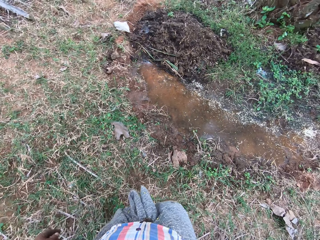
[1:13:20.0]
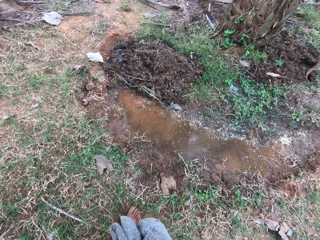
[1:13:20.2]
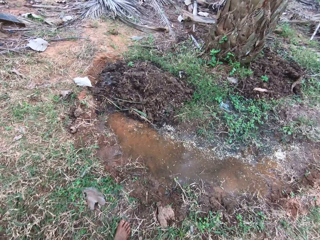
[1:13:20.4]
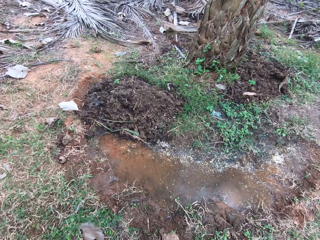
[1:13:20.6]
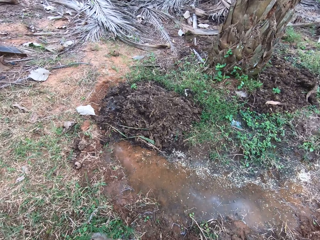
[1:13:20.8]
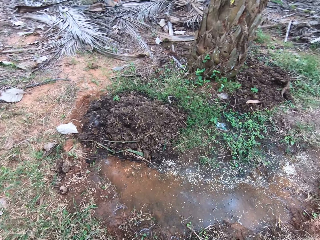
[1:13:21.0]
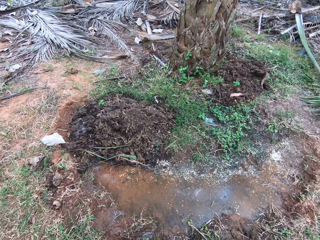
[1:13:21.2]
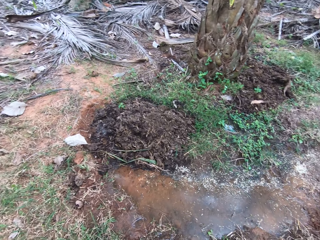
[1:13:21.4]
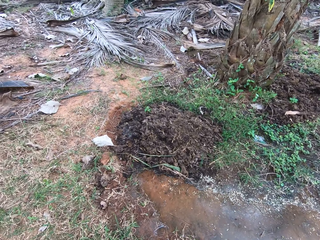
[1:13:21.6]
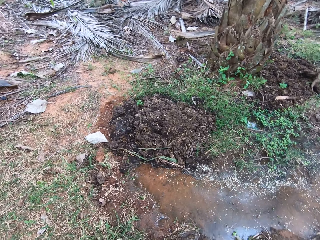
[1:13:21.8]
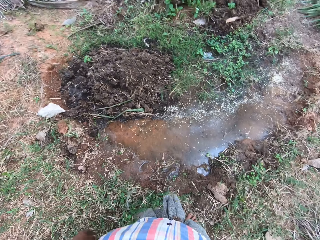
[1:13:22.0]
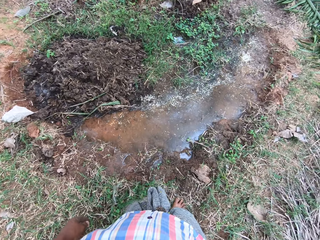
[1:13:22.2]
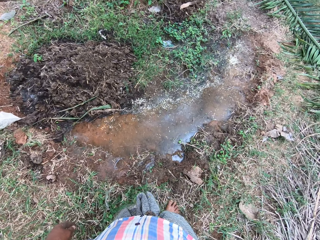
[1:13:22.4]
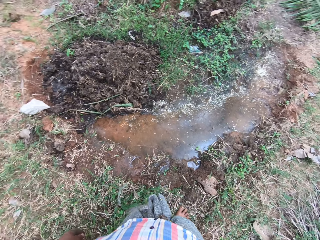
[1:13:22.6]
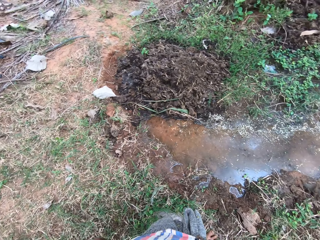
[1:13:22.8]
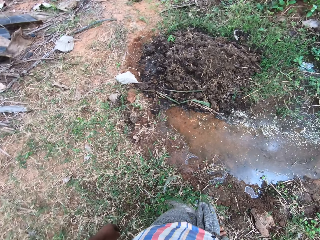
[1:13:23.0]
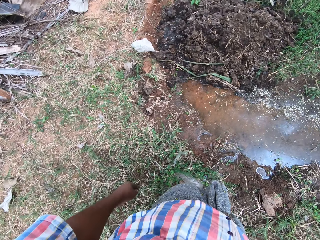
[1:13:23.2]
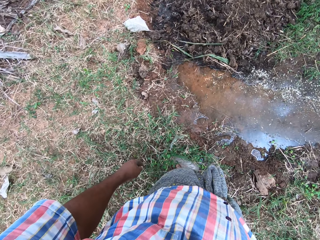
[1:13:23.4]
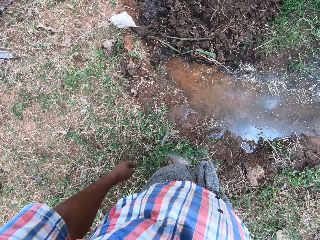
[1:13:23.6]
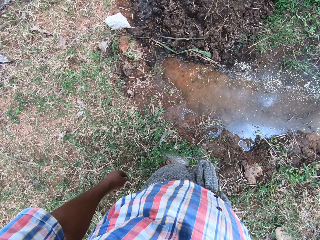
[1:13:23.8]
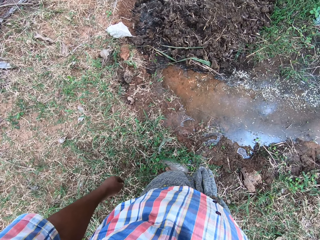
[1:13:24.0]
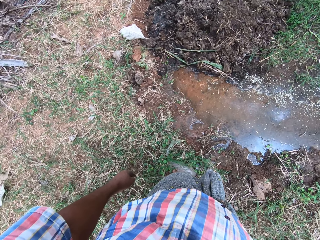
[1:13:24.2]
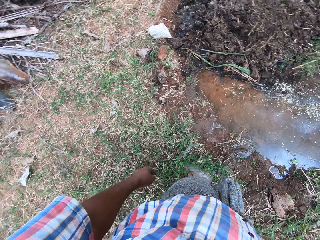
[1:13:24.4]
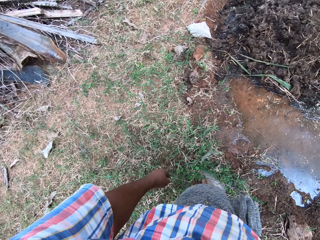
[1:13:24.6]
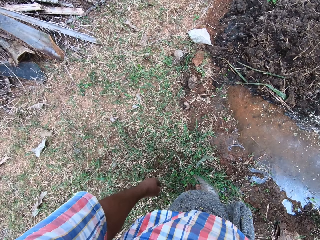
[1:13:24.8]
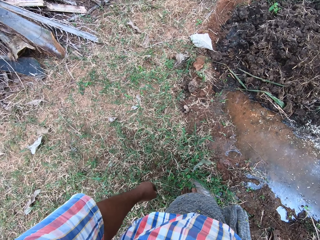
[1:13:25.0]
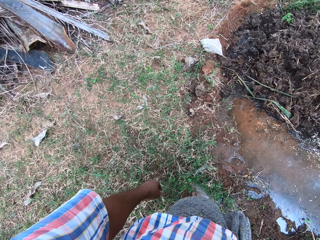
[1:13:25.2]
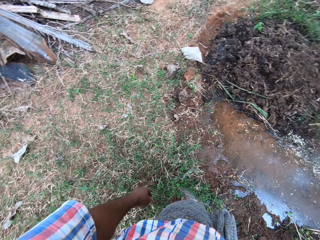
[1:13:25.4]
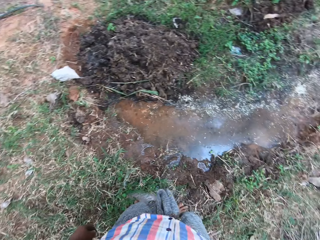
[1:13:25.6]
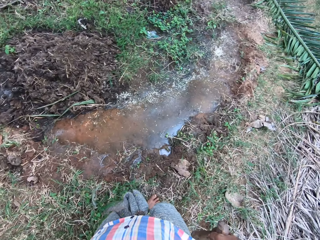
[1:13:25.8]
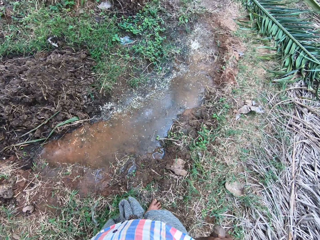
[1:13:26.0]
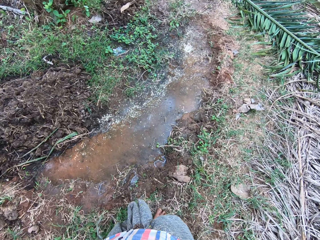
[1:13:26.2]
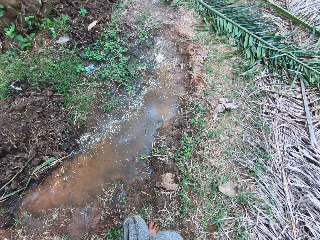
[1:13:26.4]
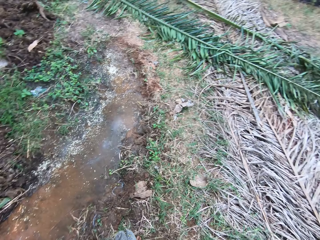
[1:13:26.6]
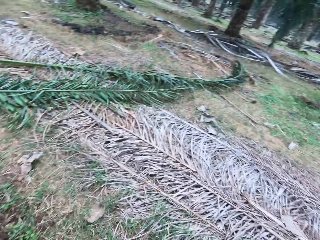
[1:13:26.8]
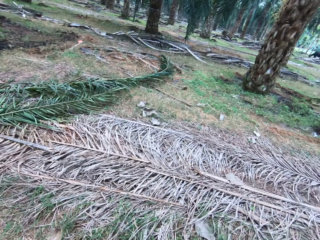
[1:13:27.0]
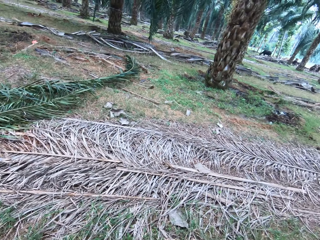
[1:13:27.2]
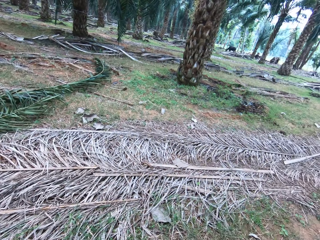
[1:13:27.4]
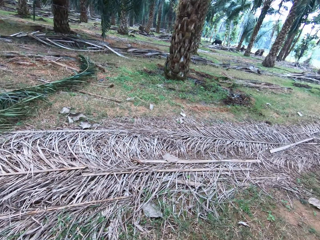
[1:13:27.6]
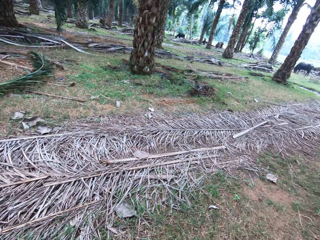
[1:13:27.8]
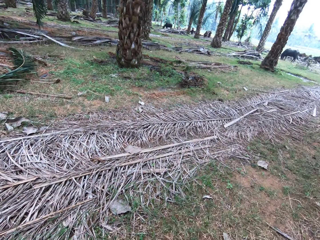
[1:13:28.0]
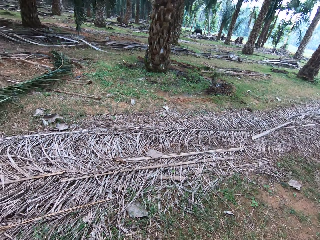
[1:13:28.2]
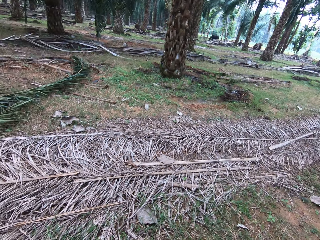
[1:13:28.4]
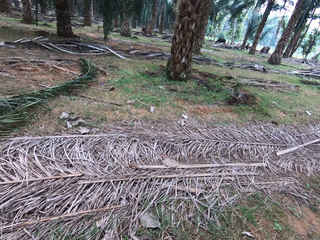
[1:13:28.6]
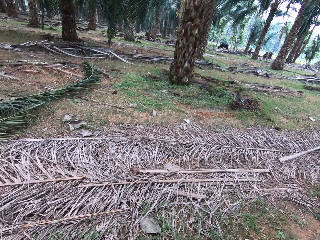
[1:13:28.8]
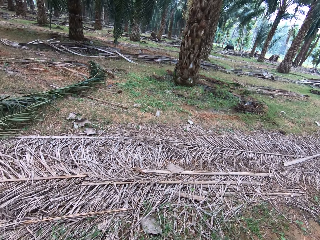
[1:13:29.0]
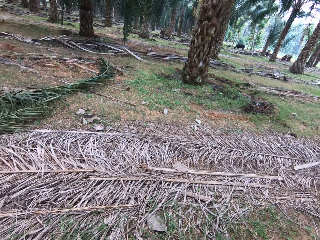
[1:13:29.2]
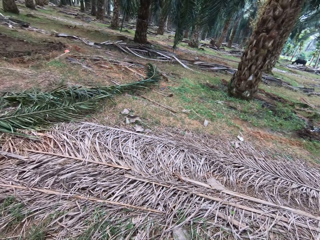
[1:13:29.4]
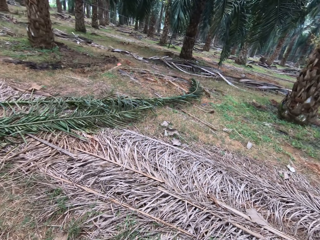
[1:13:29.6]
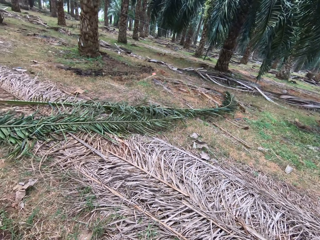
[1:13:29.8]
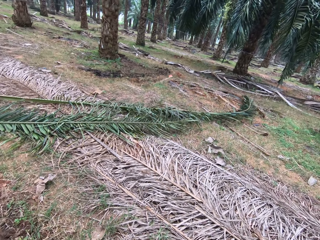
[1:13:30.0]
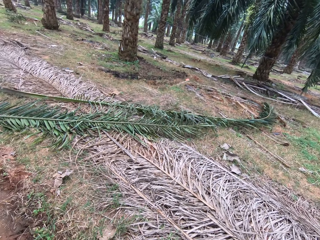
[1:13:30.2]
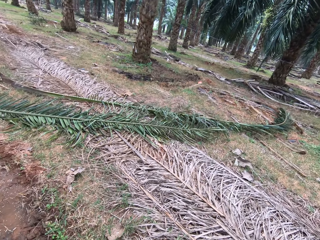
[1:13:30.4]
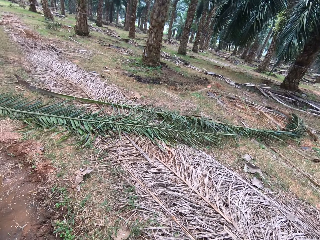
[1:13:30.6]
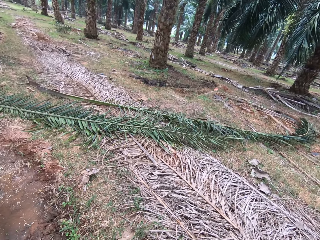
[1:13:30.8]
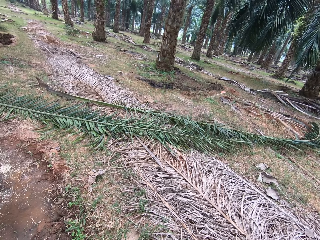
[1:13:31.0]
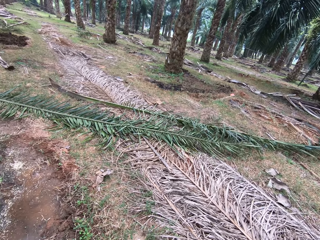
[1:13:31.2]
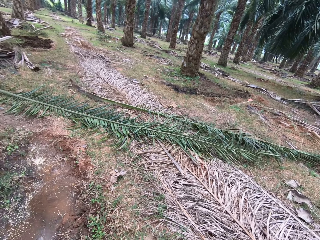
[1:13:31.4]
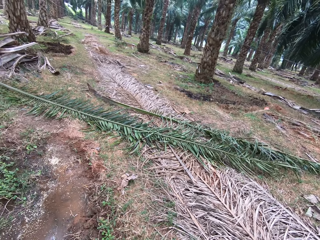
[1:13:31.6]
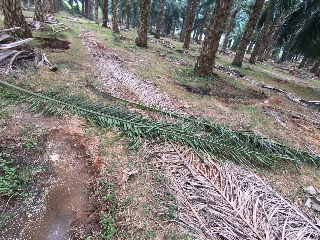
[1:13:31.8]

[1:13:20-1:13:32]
The camera wearer walks in the farm. They stand near water. They look around.

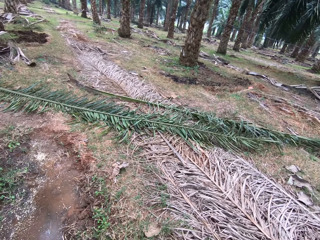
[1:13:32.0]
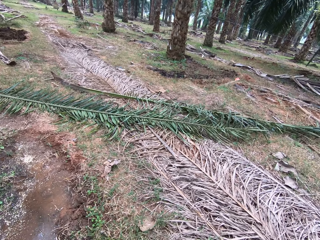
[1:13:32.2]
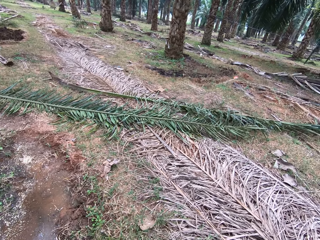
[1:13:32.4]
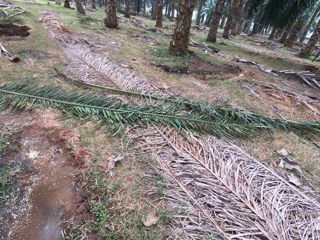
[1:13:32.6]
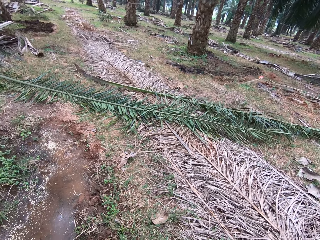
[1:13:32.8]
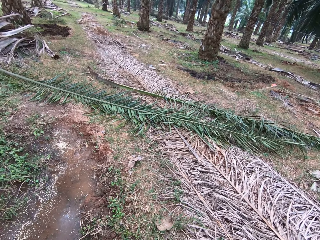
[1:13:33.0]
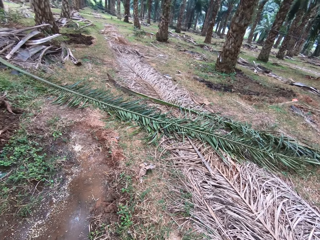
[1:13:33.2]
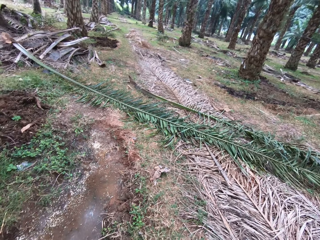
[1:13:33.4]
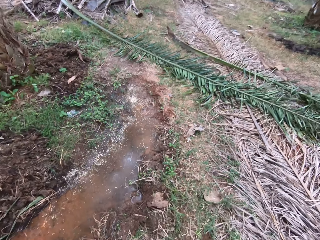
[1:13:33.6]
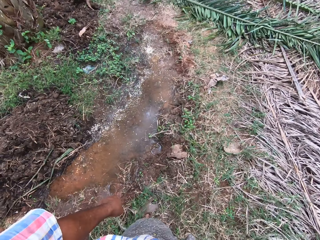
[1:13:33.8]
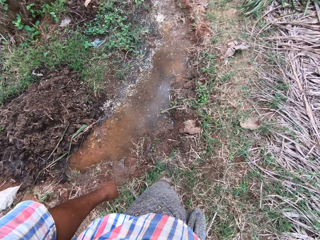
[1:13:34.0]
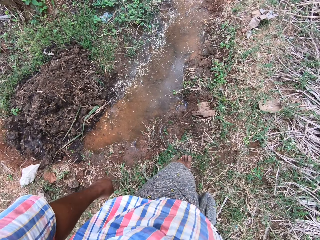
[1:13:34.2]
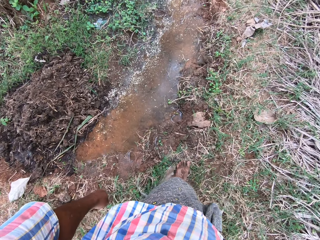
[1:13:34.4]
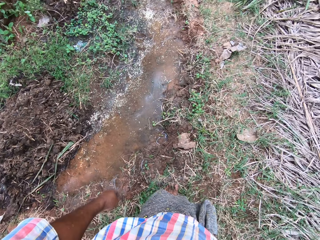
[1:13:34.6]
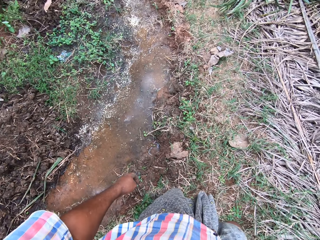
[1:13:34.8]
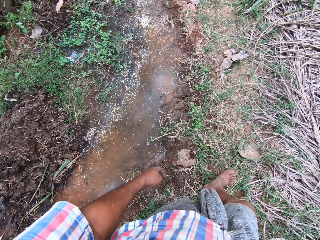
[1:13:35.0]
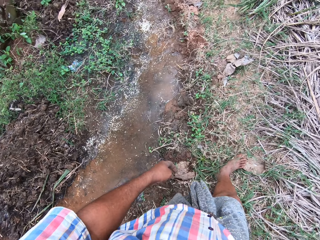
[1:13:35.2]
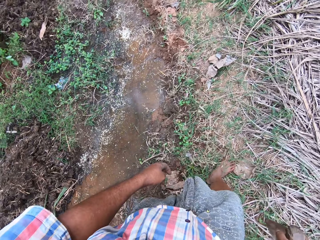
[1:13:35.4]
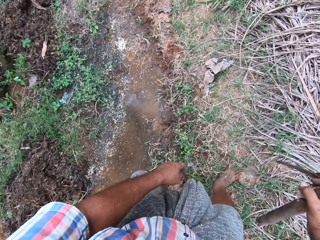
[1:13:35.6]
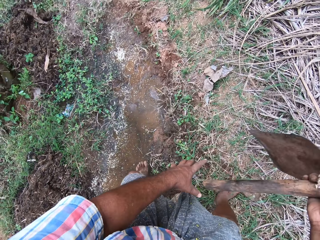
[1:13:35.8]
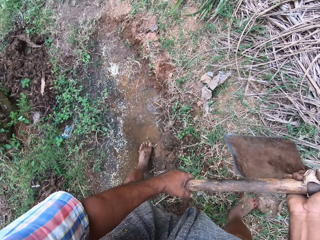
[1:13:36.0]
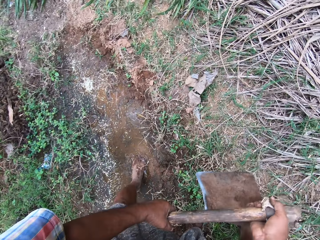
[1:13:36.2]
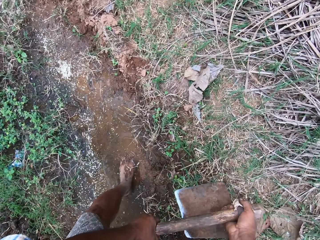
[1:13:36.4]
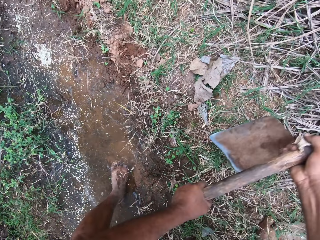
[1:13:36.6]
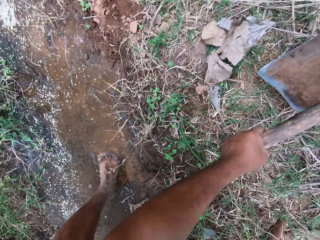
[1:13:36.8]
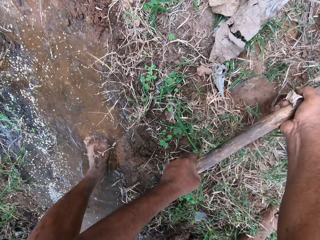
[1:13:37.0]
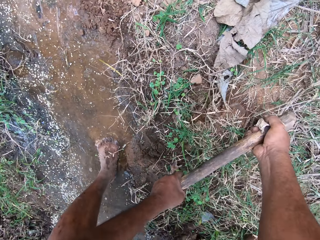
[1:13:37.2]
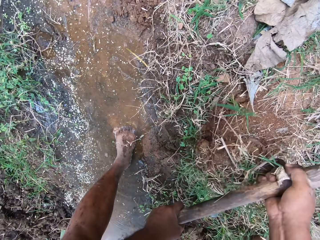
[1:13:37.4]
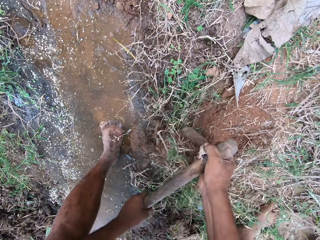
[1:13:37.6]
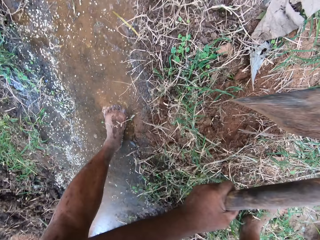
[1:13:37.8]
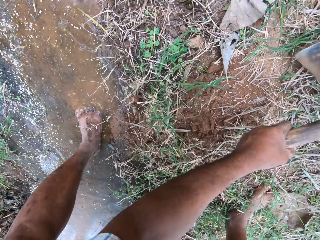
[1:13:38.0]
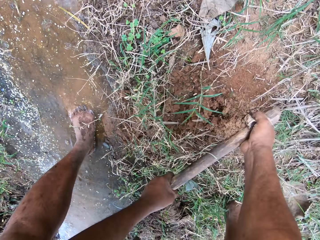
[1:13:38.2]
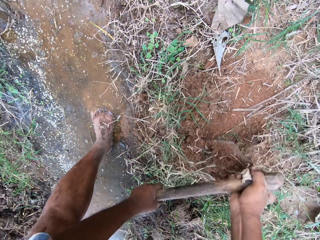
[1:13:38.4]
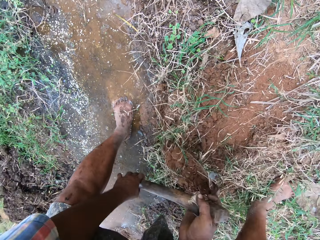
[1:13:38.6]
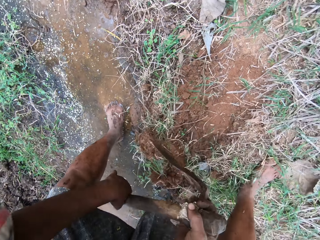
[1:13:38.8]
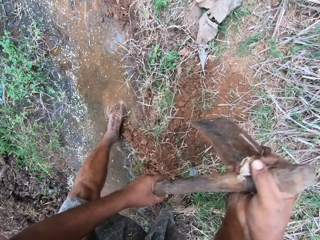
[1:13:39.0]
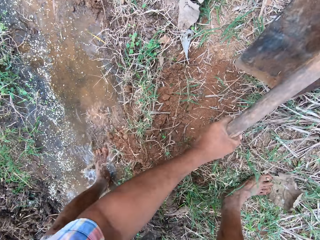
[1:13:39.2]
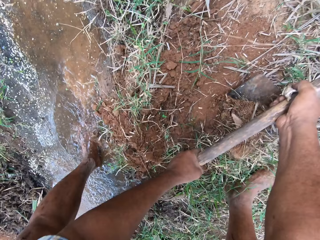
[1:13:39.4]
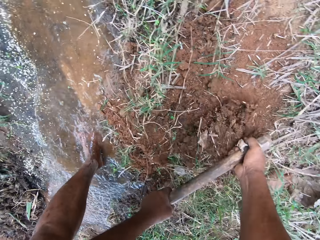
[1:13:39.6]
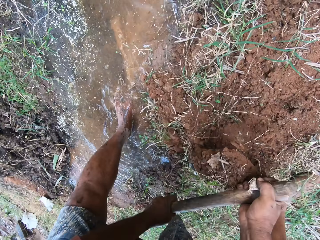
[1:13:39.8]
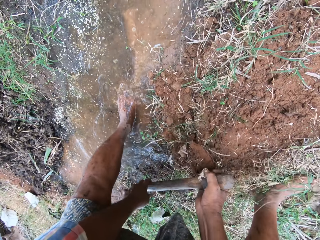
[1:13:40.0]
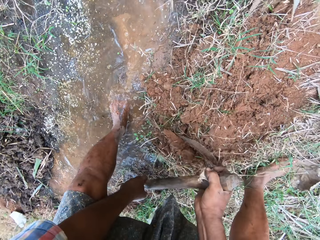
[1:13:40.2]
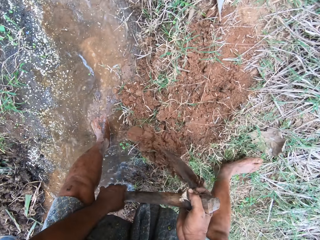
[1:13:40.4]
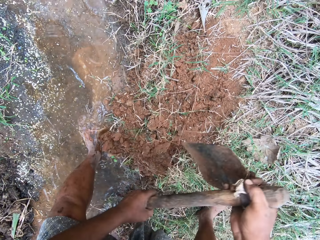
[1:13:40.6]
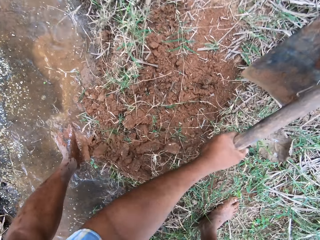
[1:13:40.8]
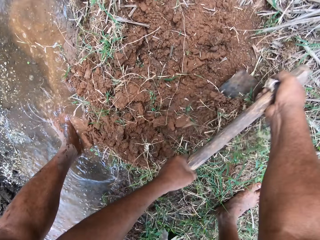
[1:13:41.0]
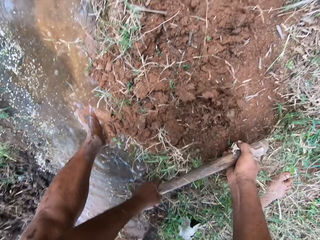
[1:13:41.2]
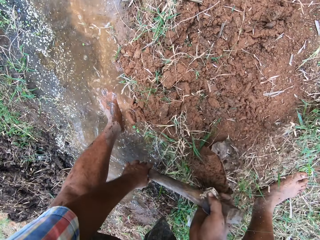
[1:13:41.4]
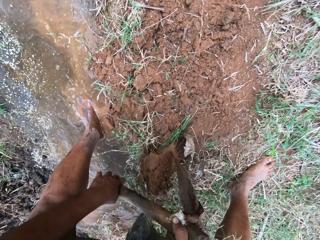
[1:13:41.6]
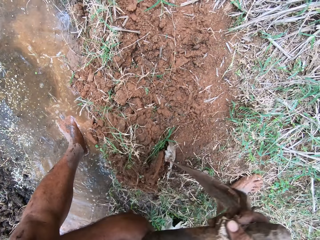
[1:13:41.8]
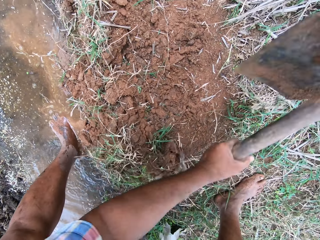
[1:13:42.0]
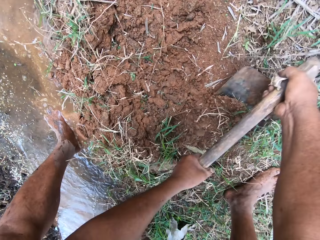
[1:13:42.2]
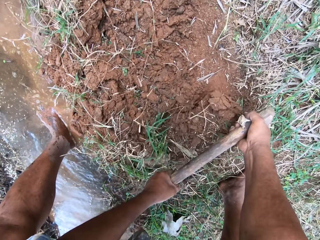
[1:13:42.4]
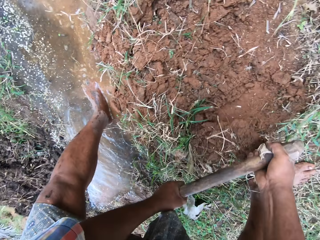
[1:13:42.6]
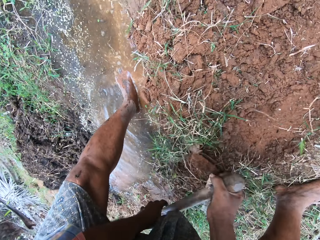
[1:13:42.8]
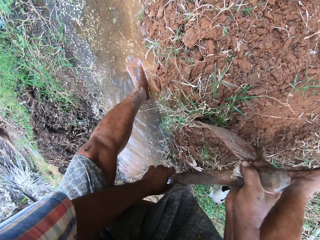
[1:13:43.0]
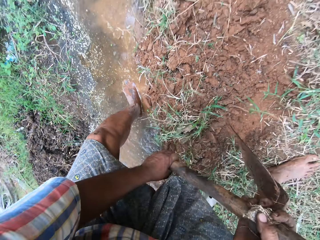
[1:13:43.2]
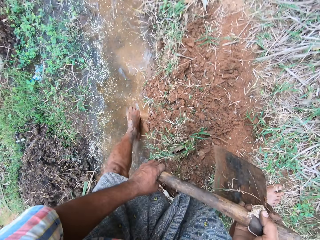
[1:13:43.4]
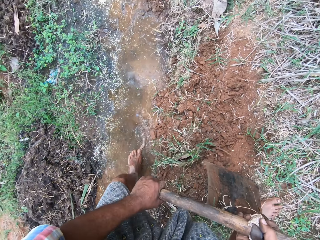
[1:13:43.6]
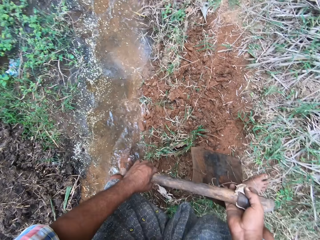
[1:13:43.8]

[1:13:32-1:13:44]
The camera wearer walks in the farm. They hoe the ground with the hoe. They dig soil into water.
